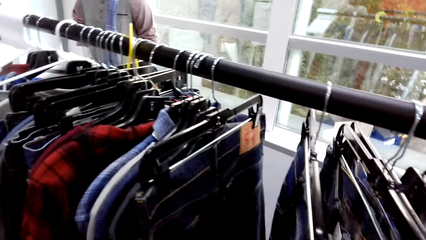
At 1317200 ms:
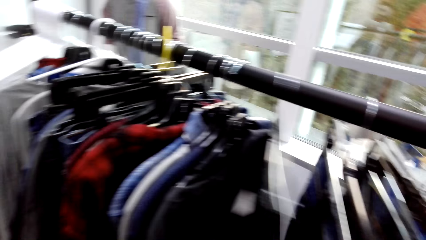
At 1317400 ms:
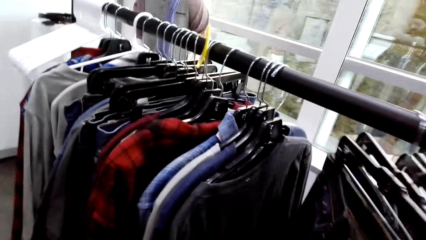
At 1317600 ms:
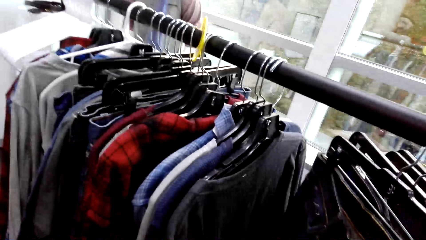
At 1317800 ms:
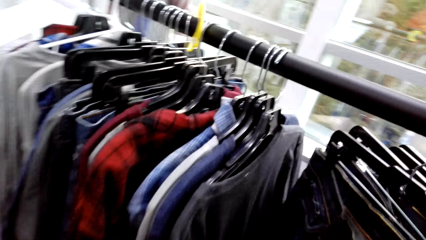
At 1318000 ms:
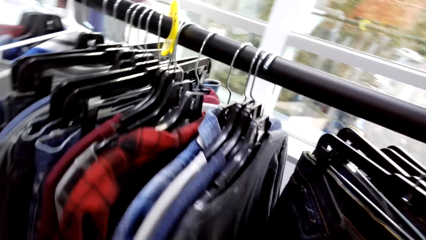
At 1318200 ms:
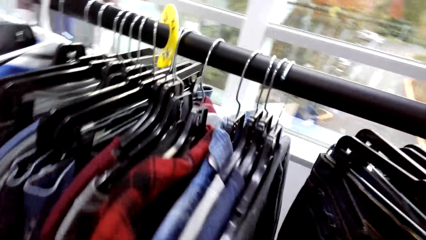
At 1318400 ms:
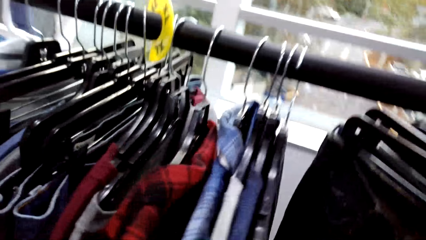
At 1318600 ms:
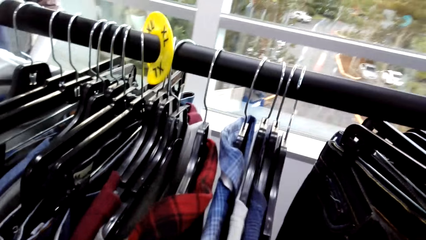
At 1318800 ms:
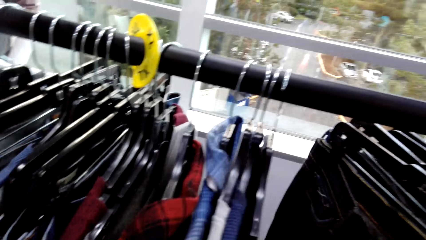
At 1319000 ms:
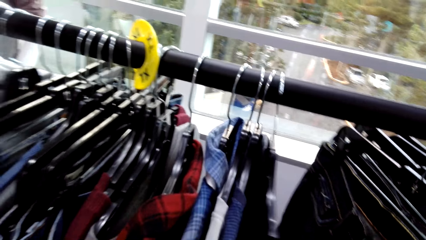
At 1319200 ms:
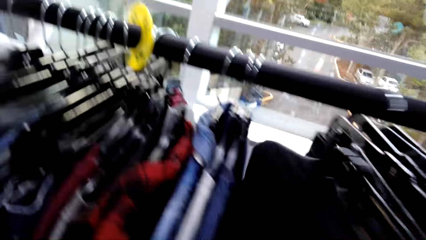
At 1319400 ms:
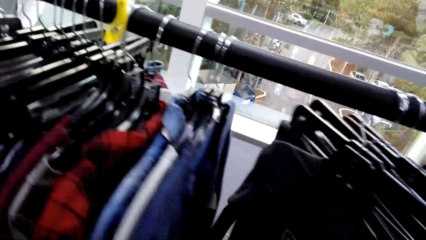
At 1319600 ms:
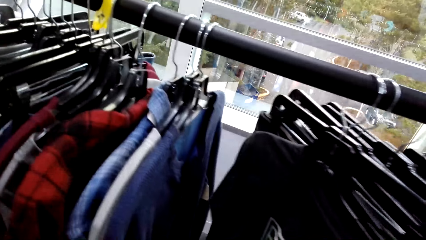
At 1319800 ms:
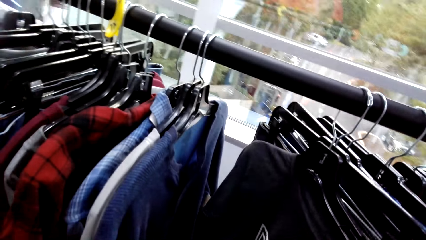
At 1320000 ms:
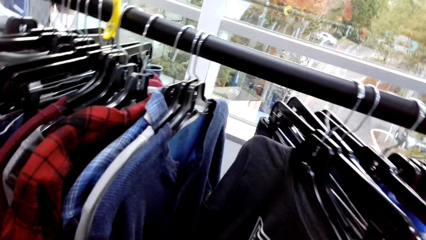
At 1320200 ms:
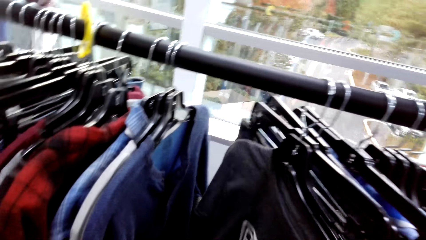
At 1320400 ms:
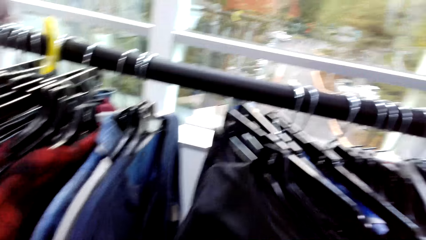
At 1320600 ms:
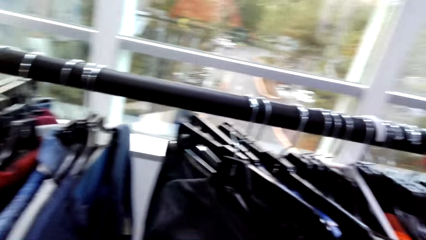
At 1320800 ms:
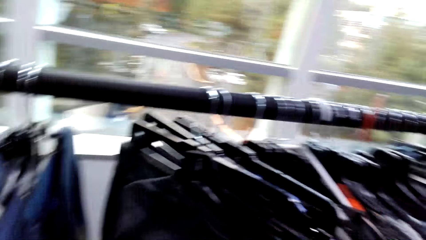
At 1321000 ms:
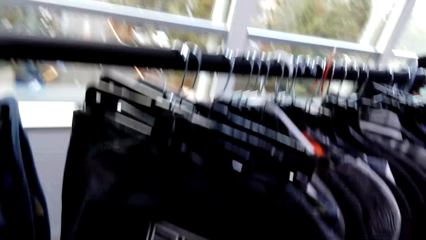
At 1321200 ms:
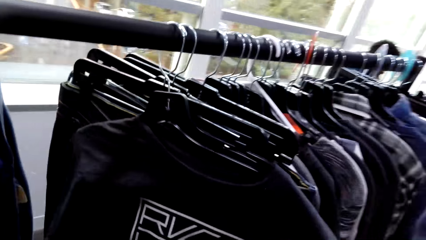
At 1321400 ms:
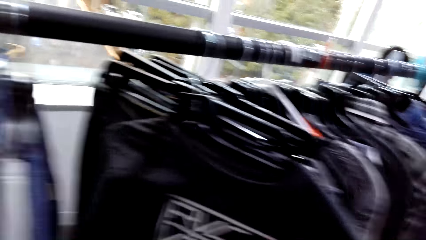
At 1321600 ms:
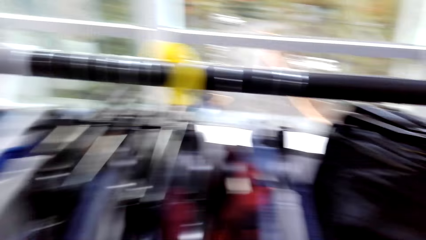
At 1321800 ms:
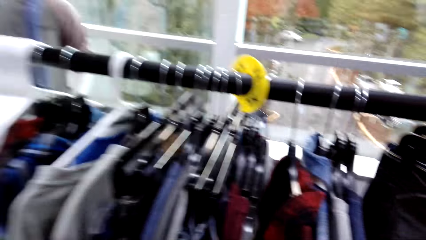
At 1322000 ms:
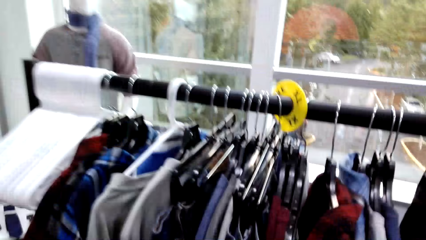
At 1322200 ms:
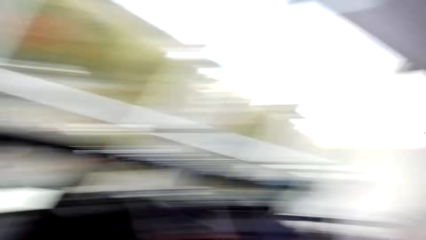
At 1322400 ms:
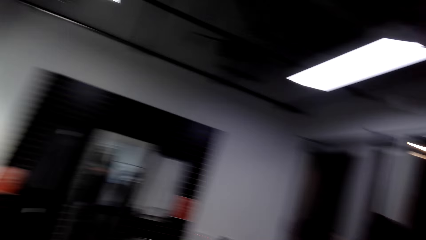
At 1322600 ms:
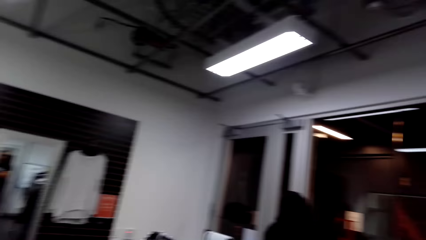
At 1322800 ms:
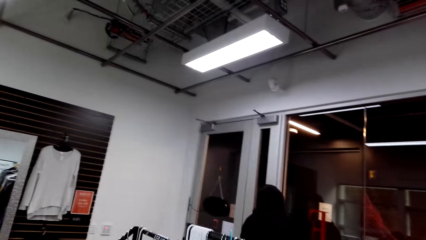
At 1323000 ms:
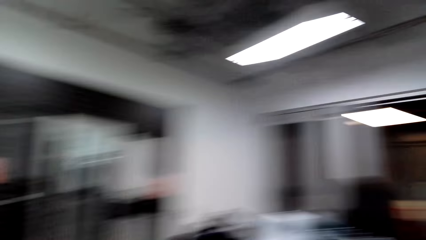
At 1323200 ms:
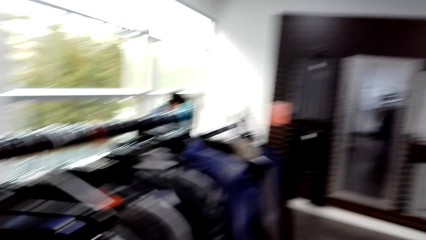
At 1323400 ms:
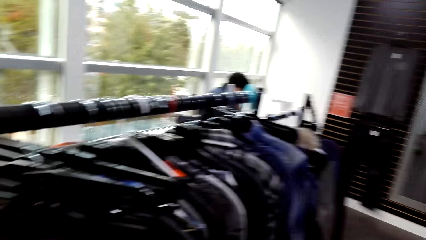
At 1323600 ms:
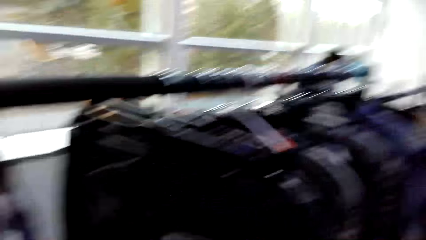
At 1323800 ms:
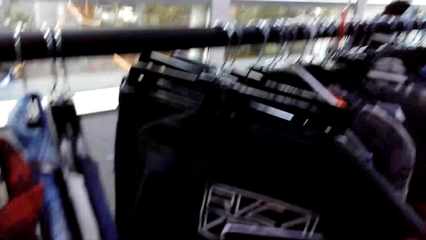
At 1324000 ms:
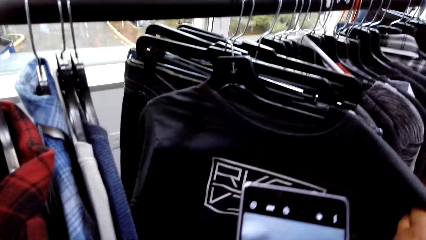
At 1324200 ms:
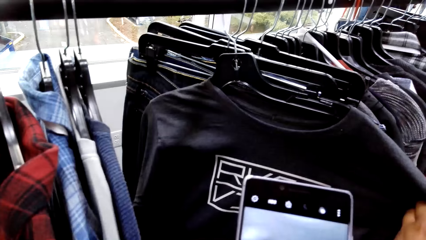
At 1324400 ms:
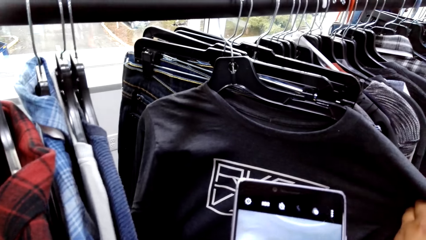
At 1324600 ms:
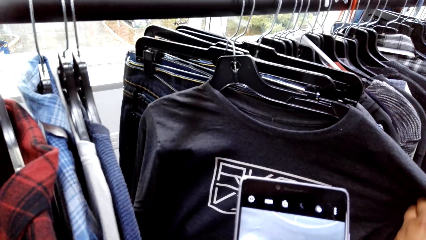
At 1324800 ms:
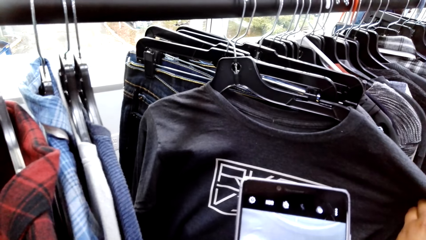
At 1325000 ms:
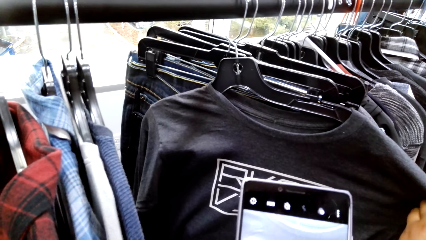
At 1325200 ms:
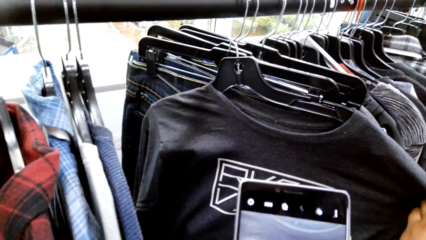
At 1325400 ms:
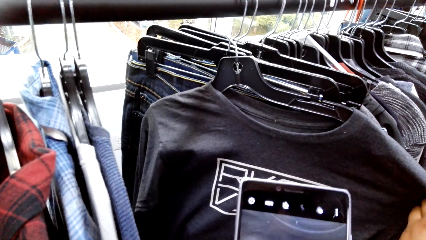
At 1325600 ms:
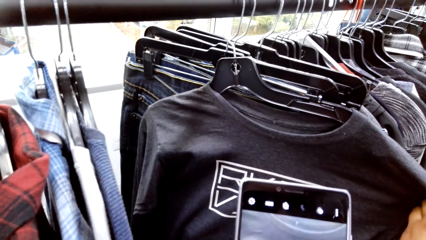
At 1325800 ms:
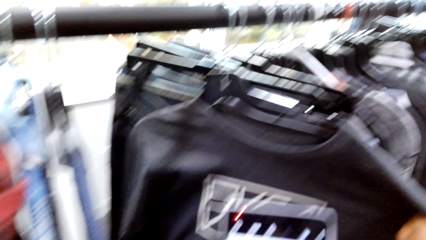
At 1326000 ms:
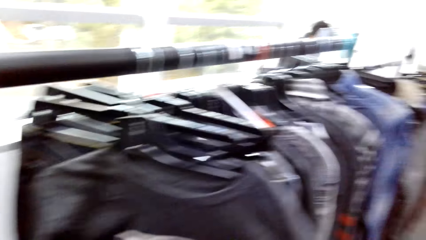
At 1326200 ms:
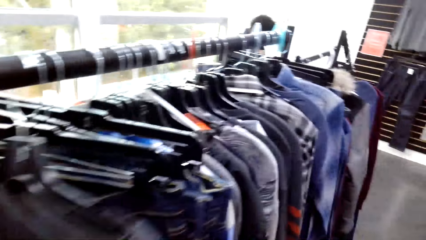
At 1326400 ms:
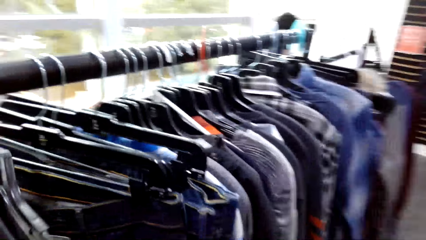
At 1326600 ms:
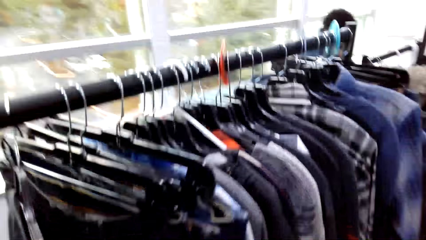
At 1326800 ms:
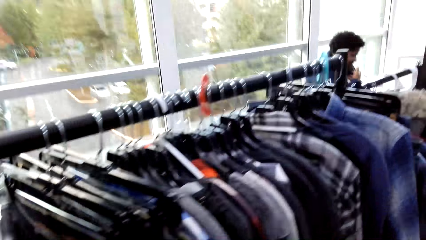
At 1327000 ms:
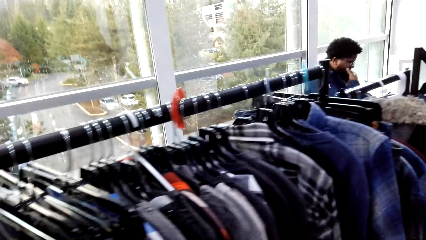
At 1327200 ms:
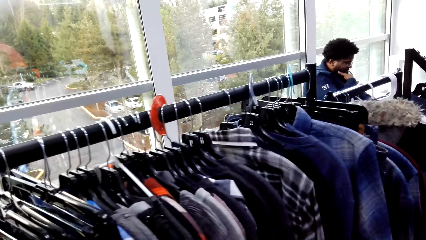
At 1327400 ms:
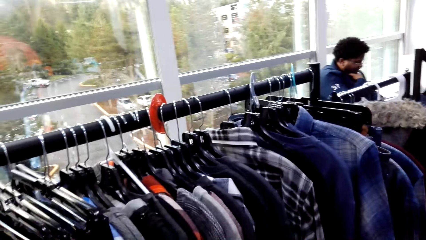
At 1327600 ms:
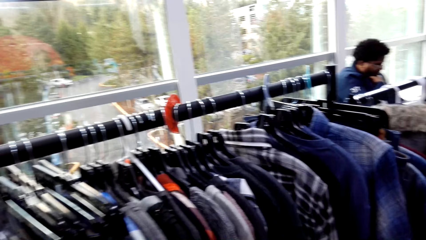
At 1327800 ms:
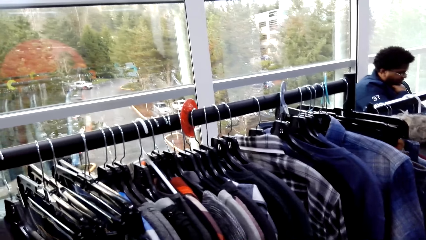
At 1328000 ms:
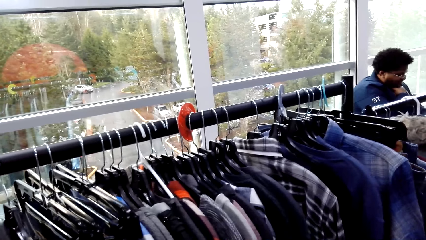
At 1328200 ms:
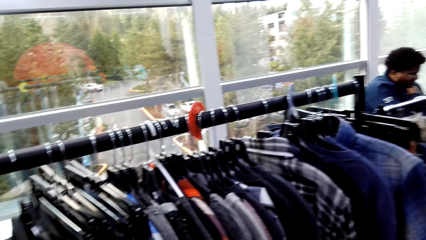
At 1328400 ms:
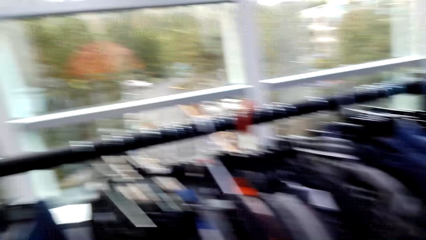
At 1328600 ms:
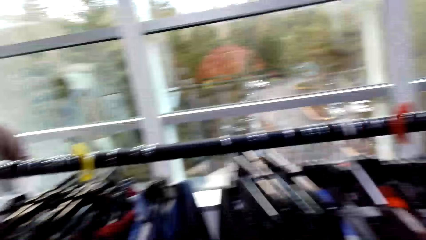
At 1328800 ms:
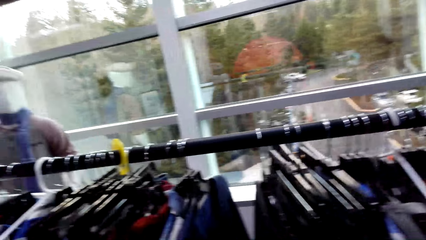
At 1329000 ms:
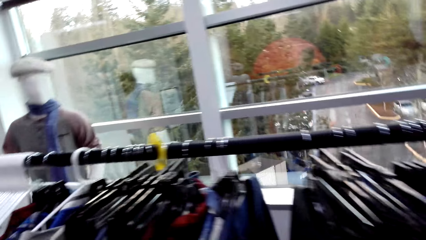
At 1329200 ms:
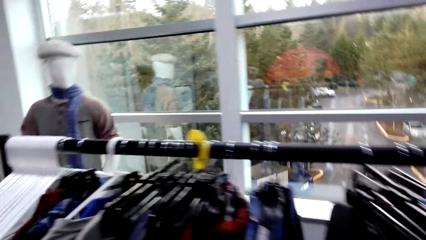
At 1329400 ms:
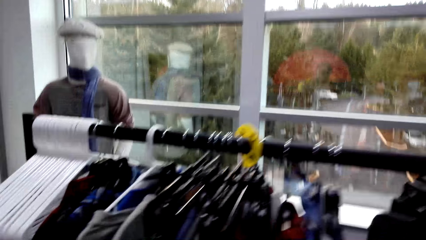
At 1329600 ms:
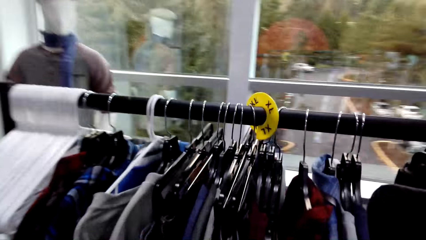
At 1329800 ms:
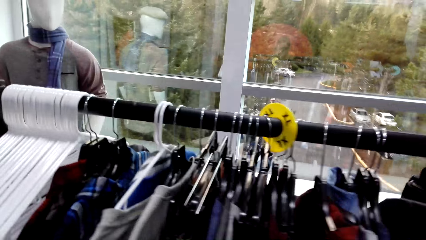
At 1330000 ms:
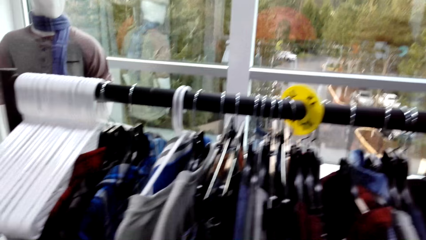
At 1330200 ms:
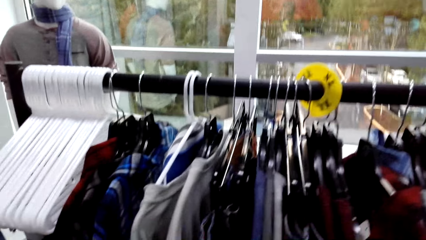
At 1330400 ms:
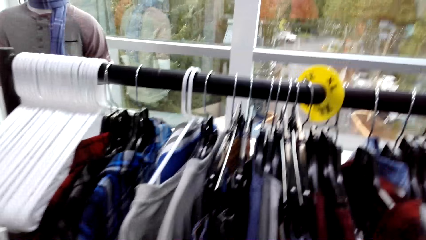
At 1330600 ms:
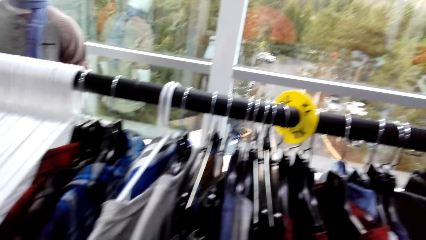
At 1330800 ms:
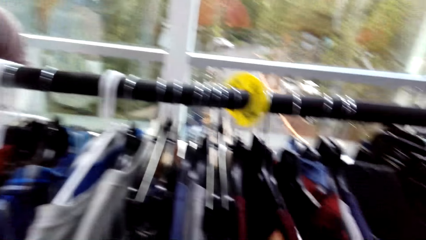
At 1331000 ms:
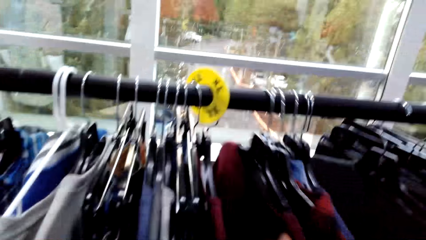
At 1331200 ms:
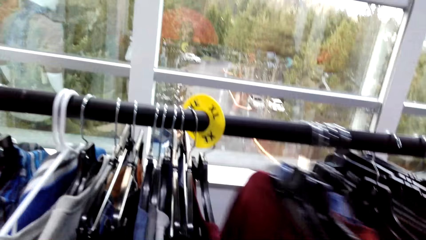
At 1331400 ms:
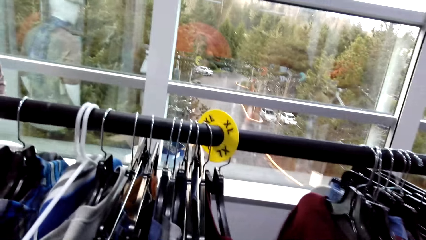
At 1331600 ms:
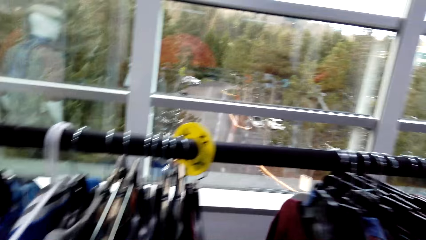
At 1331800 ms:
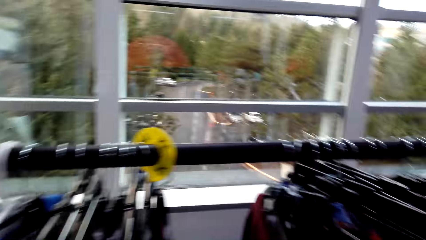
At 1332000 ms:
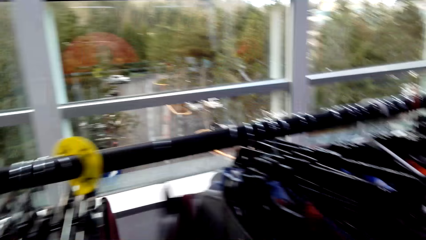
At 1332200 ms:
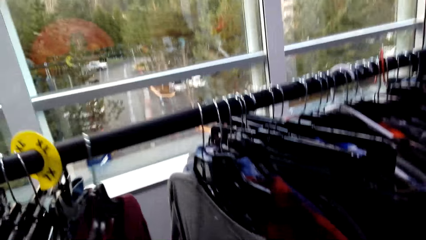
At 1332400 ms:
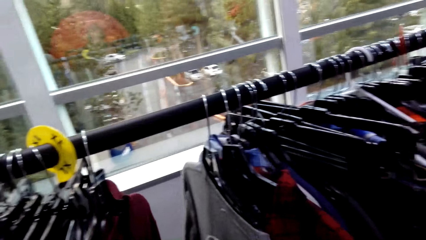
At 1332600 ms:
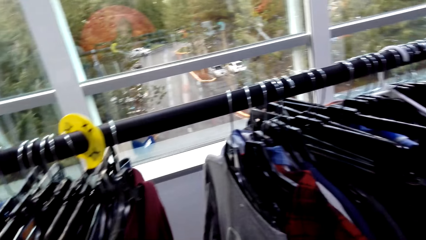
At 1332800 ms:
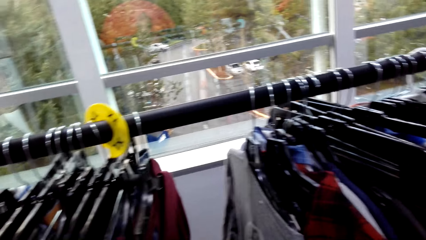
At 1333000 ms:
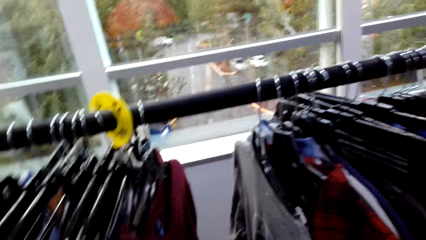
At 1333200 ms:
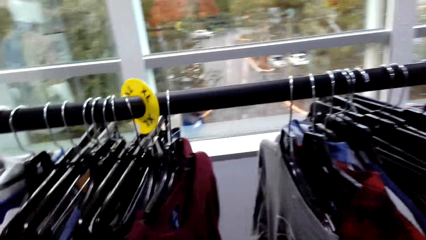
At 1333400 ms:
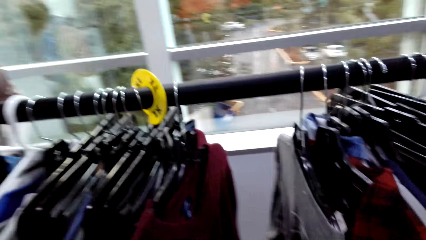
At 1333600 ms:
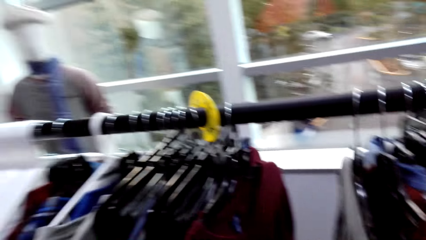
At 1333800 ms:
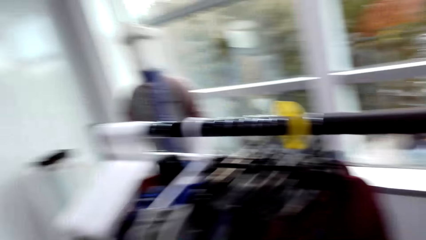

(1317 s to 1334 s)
The camera wearer moves the trouser. They move the trouser again. They move the t-shirt. They look around. They capture a picture with a phone. They look around. They move a sweater on the cloth line.
